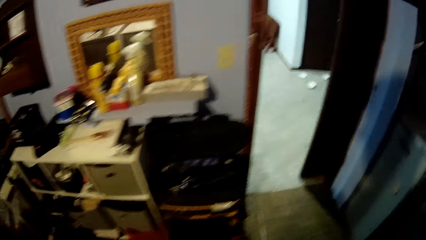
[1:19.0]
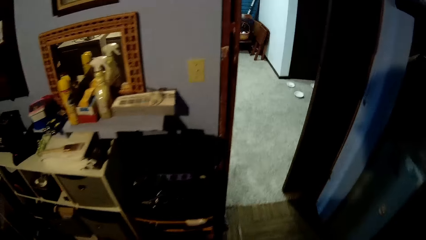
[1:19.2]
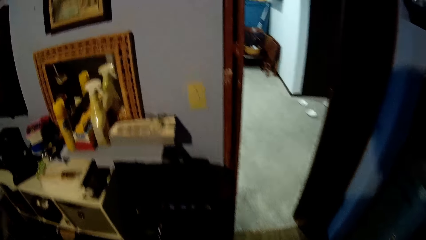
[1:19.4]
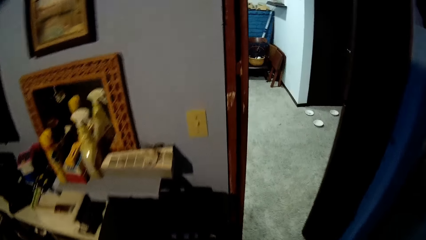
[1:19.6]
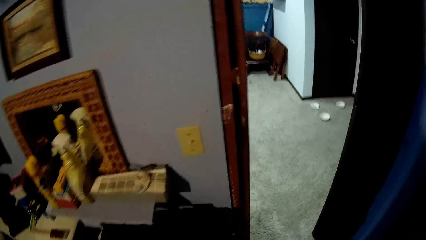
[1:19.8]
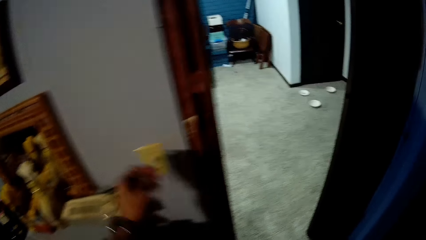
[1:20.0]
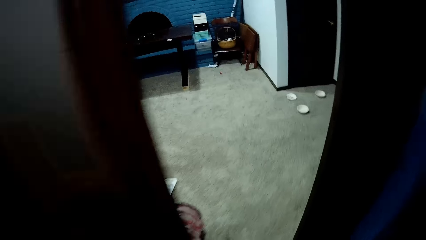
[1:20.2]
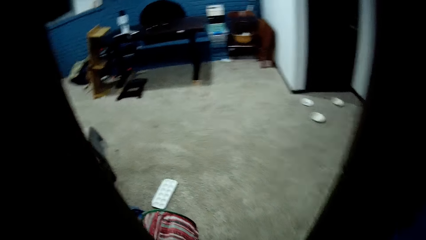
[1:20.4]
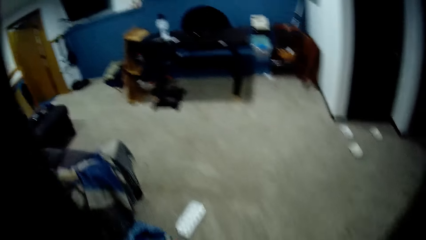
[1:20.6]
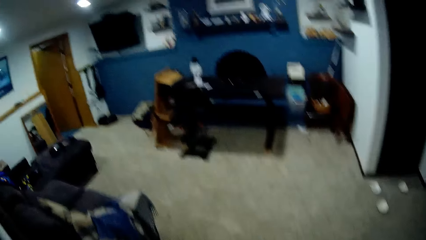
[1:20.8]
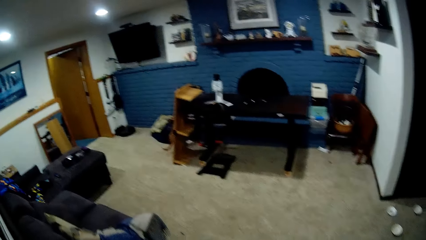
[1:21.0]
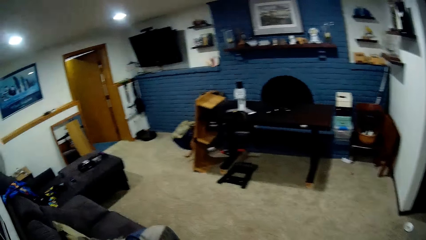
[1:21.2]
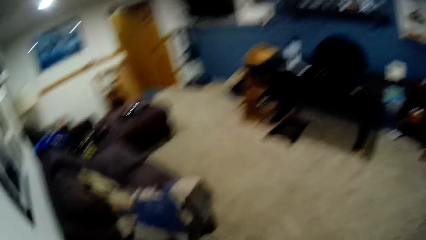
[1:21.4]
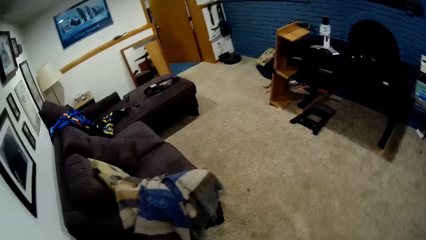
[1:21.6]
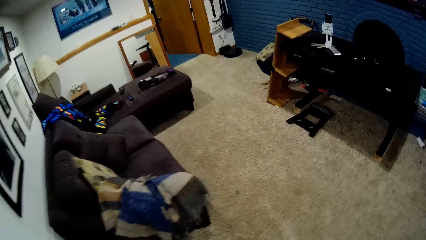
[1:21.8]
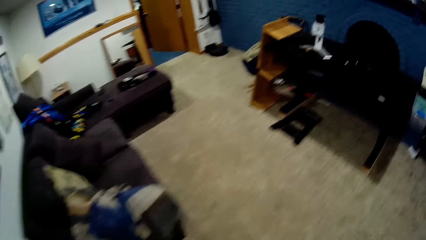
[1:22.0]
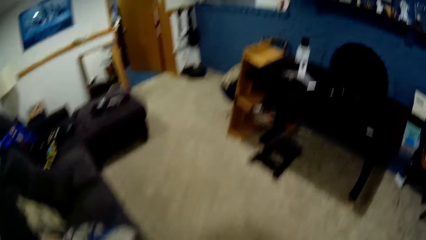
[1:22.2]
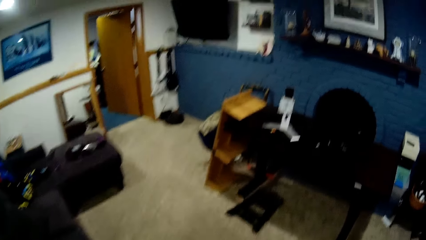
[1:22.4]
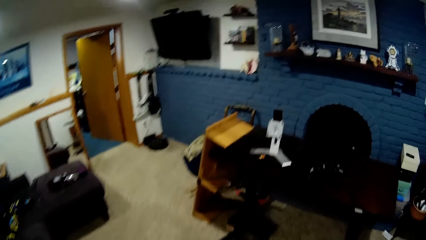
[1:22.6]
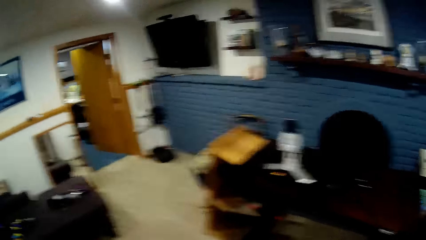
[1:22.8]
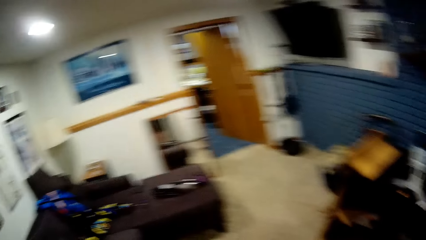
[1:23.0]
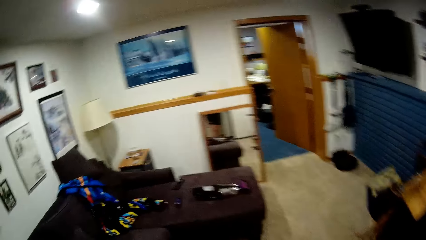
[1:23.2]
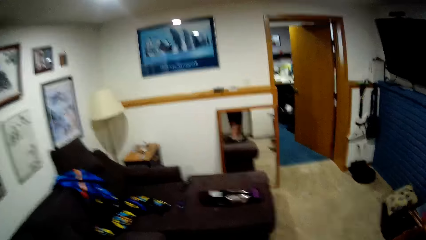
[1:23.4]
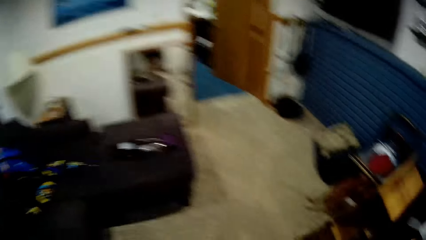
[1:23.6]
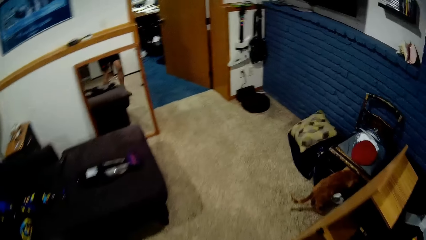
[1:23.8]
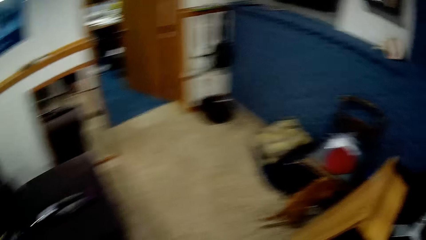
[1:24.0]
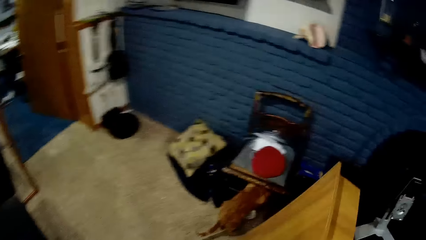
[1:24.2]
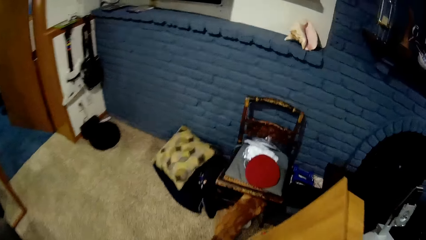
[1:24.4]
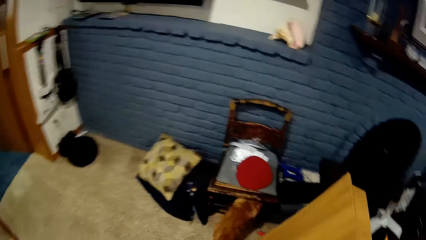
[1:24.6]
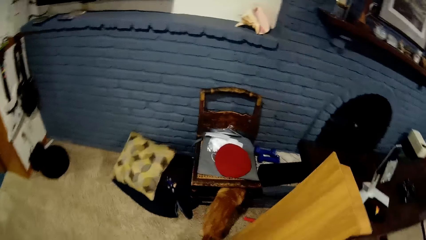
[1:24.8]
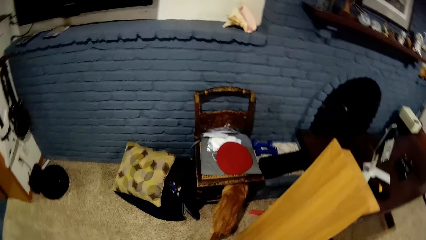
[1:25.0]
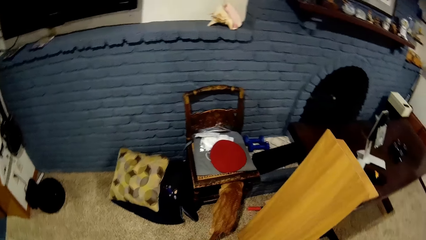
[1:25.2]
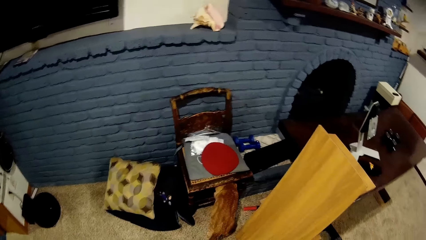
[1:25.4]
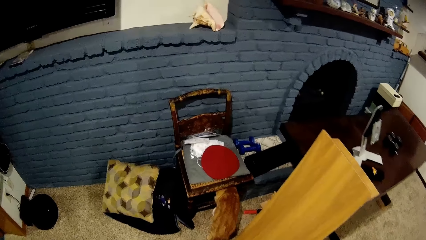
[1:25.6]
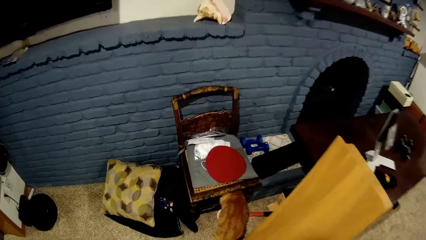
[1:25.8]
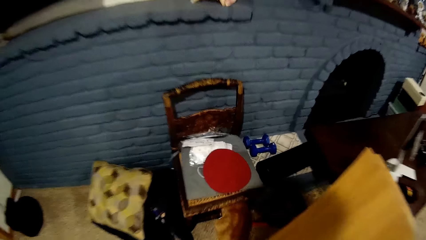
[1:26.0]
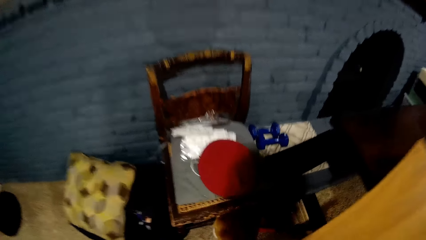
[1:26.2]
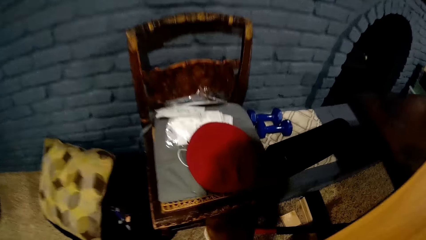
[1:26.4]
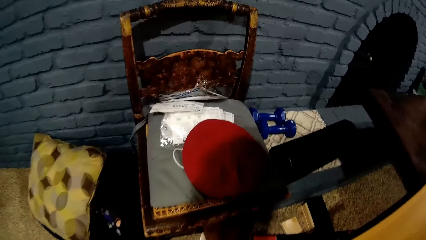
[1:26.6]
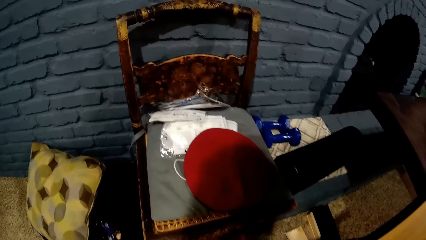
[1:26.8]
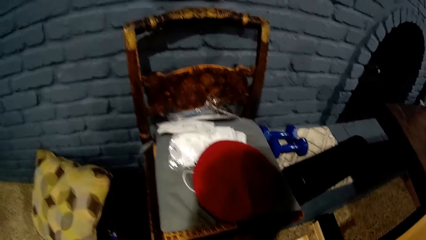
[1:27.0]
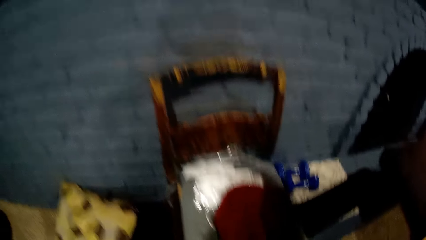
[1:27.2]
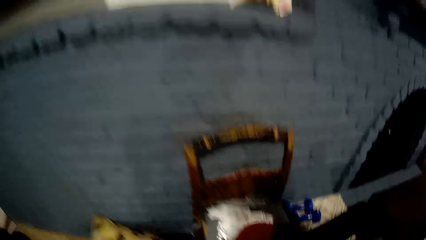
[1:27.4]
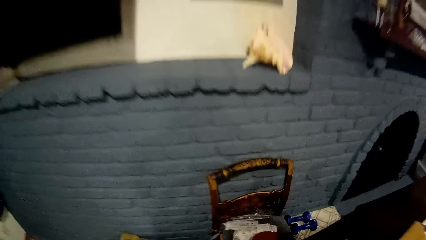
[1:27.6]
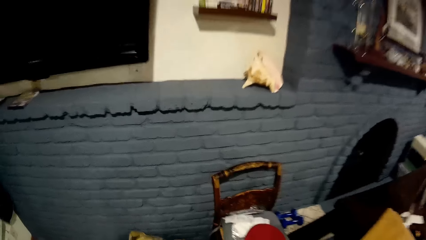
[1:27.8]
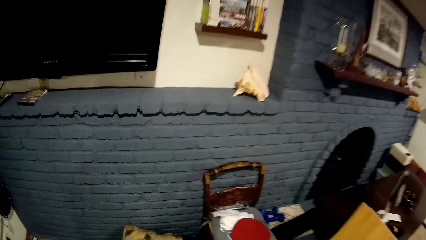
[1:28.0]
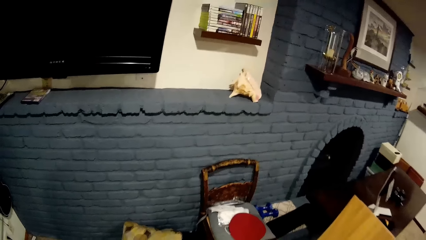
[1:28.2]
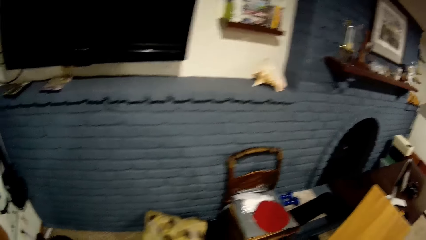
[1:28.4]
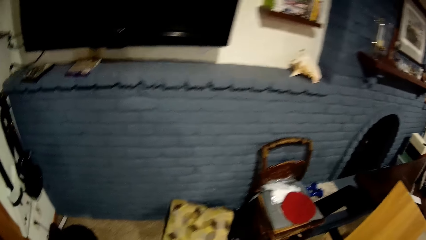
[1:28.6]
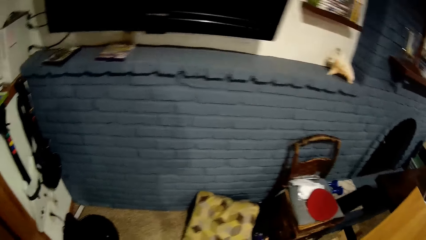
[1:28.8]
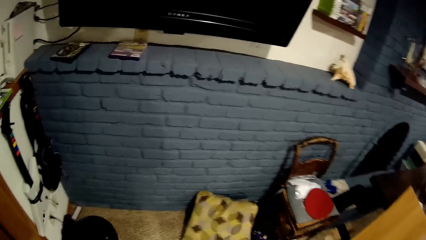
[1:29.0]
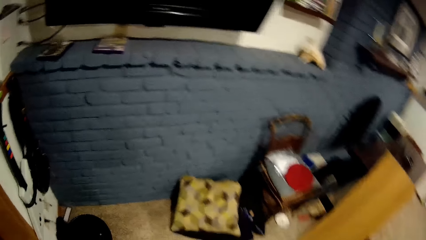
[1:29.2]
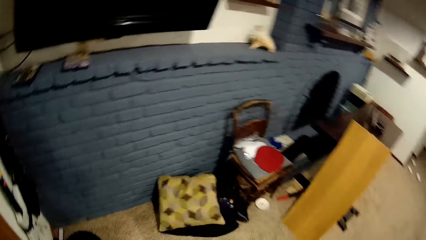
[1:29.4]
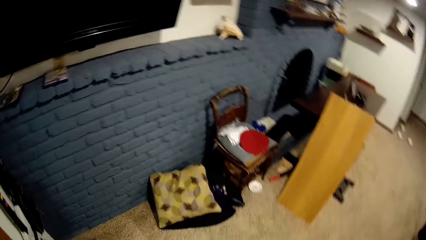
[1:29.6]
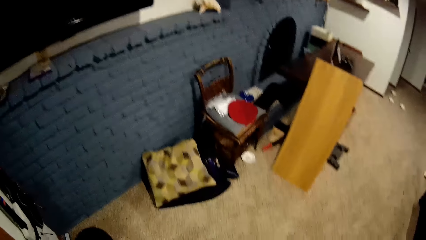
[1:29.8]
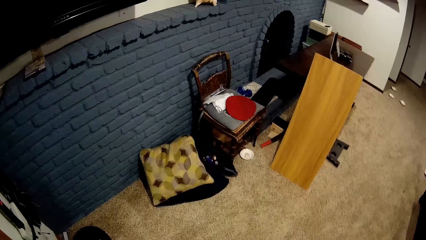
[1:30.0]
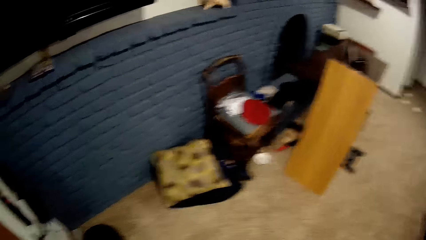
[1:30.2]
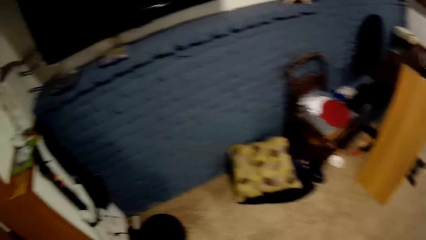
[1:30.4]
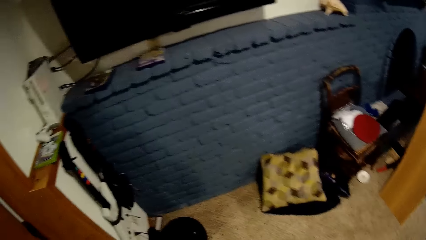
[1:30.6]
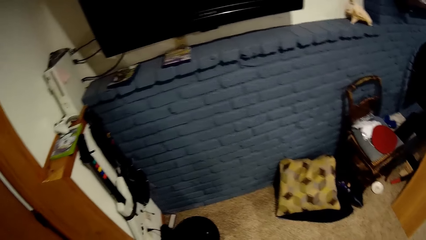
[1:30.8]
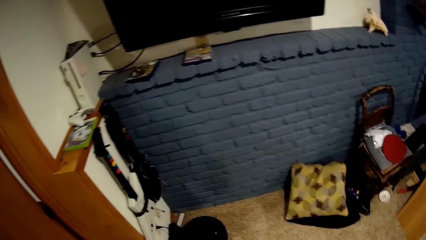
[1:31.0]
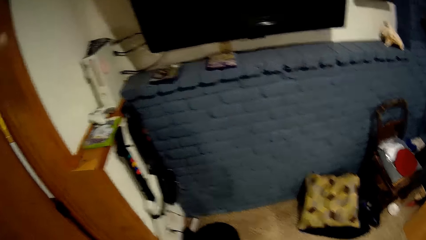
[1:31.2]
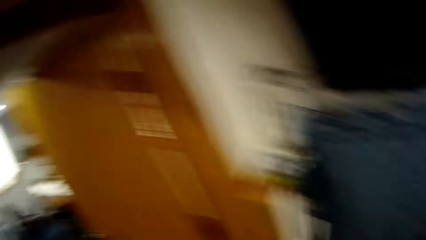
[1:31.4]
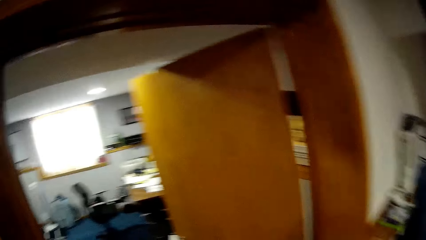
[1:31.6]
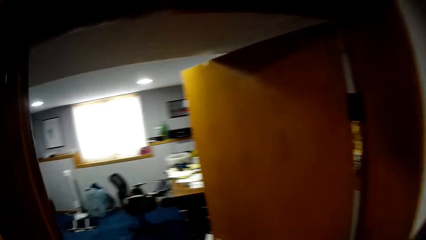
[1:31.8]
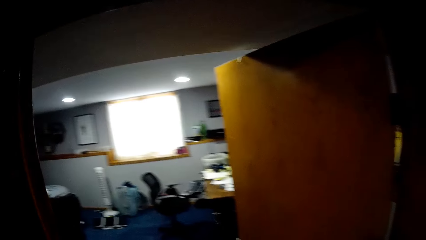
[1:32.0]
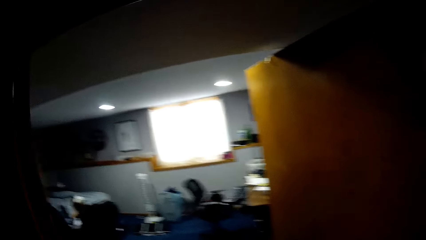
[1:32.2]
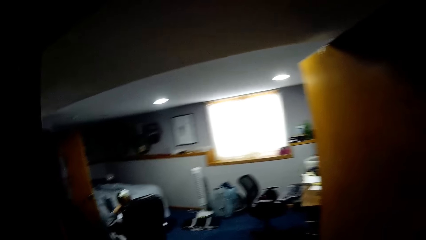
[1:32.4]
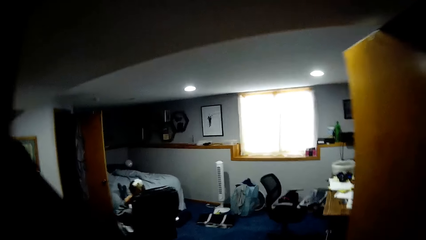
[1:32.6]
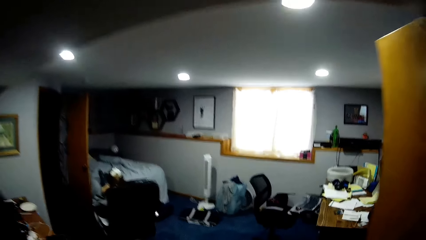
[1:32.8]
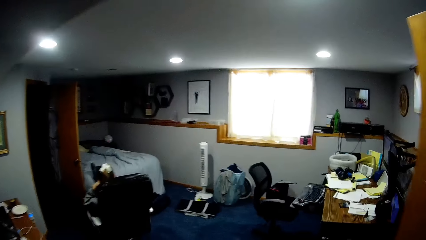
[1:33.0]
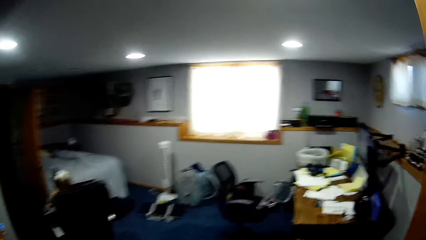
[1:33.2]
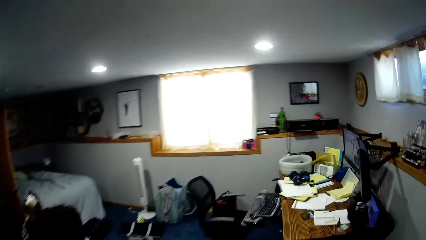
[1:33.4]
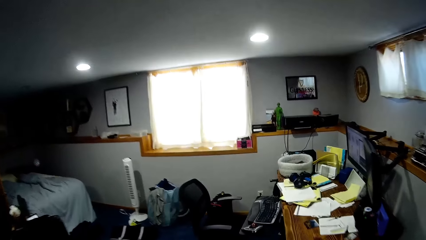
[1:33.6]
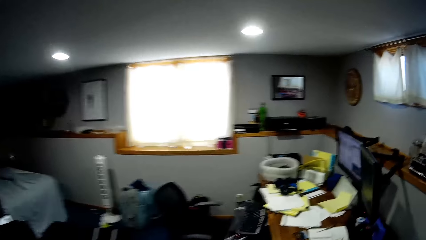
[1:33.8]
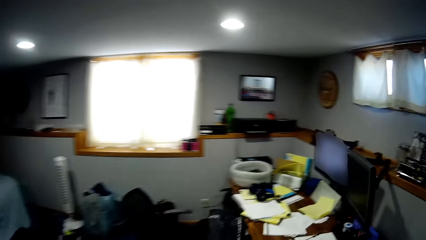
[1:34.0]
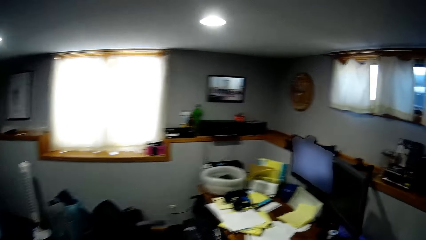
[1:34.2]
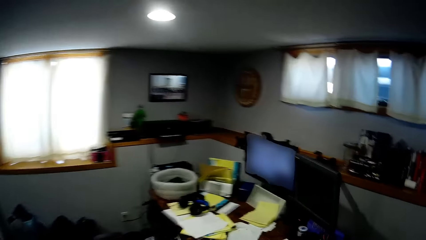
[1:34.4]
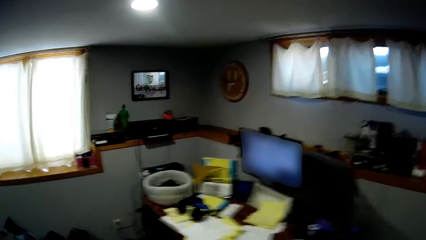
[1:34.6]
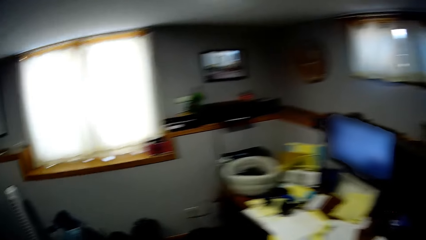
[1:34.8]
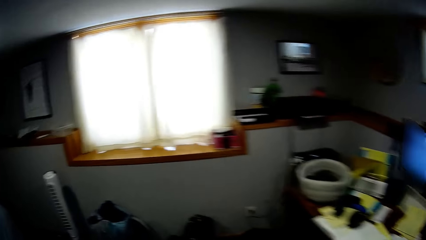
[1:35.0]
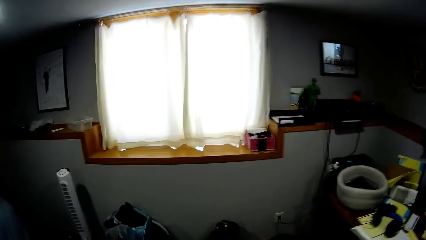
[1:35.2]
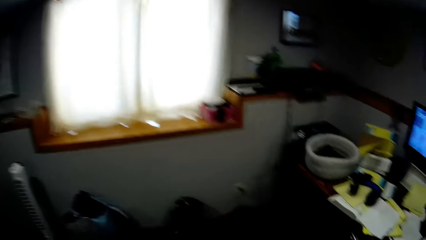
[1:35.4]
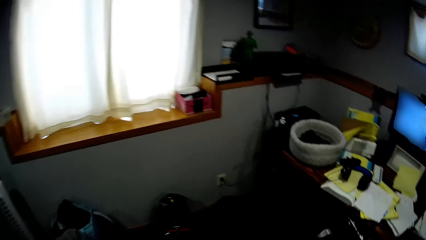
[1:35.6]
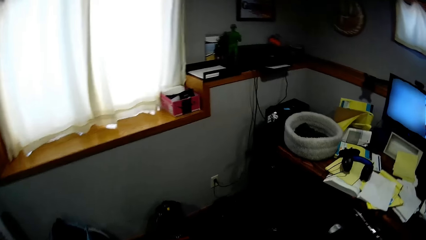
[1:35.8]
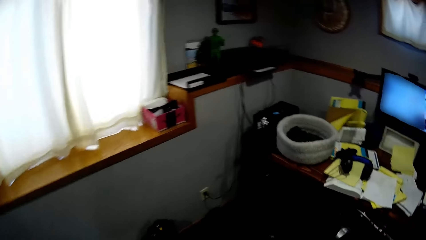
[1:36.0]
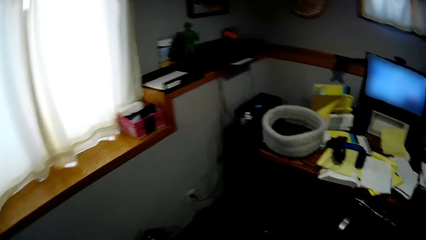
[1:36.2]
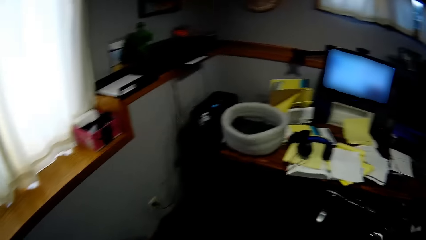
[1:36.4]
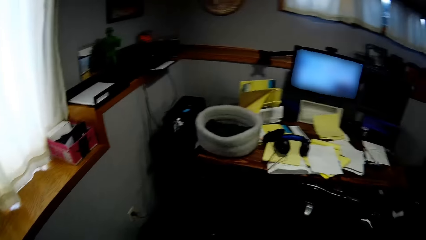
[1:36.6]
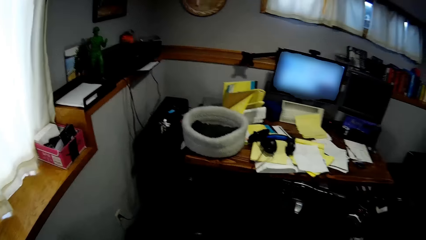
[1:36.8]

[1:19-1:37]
The camera wearer walks around the house. They turn off the light switch with the left hand. They bend in the room. They walk around the house.
